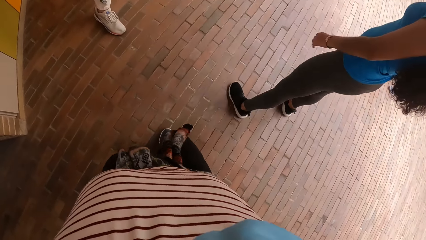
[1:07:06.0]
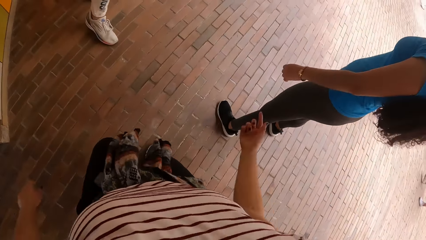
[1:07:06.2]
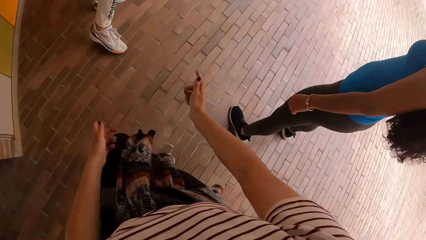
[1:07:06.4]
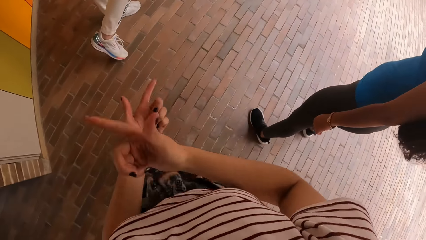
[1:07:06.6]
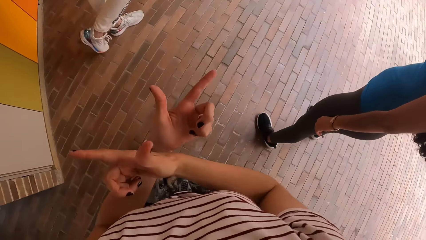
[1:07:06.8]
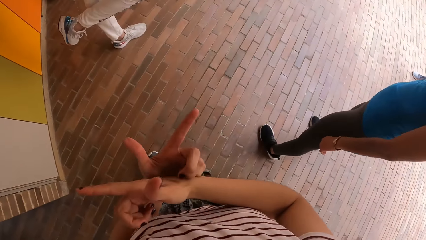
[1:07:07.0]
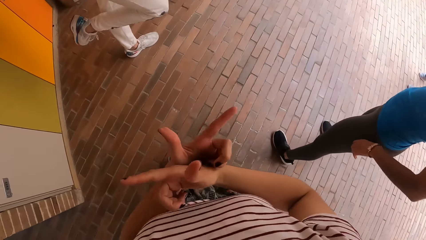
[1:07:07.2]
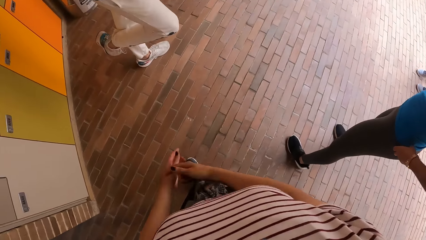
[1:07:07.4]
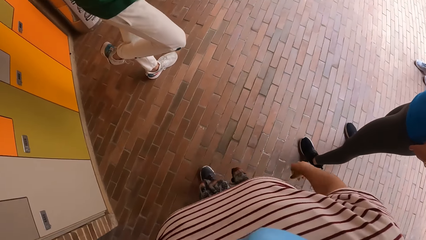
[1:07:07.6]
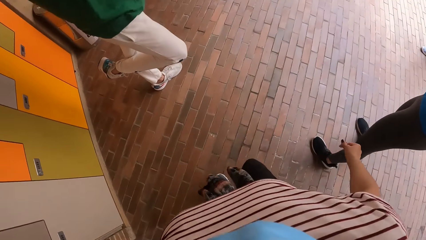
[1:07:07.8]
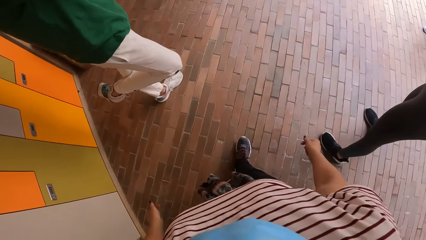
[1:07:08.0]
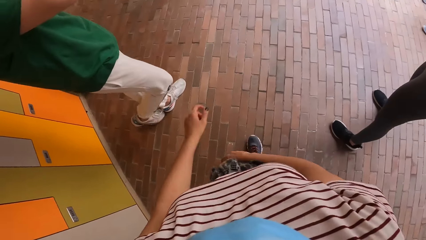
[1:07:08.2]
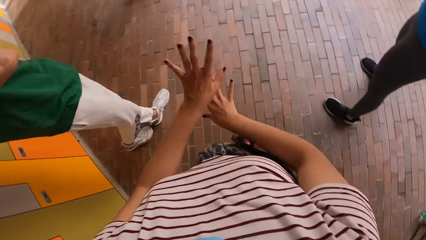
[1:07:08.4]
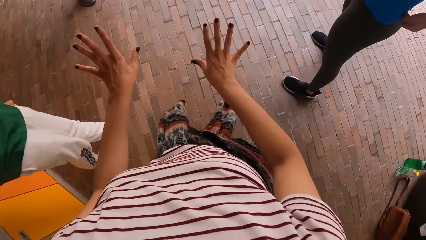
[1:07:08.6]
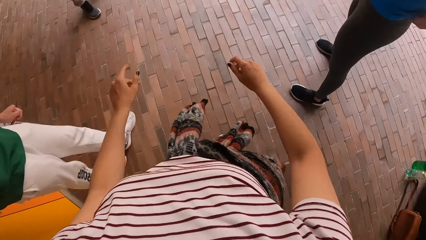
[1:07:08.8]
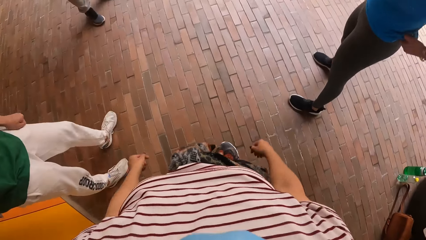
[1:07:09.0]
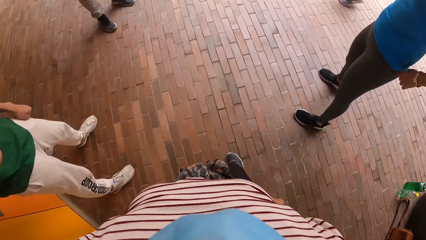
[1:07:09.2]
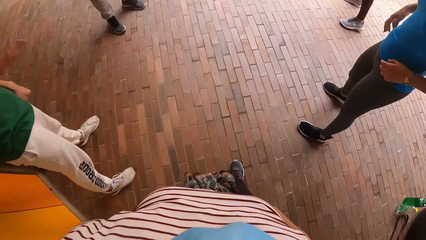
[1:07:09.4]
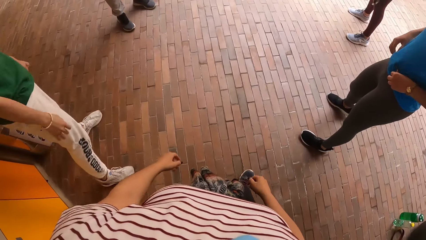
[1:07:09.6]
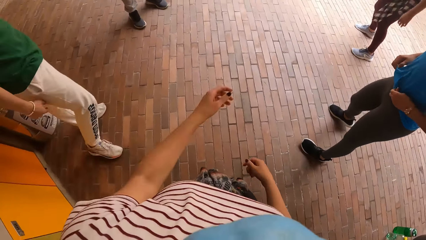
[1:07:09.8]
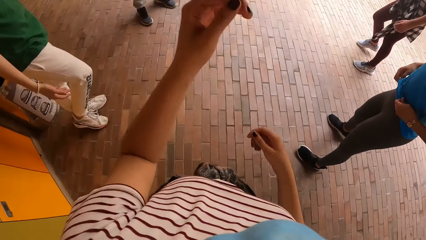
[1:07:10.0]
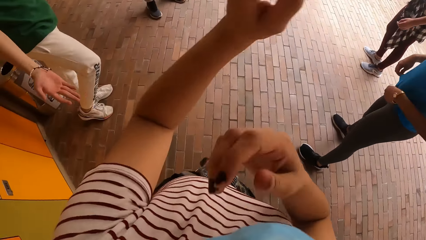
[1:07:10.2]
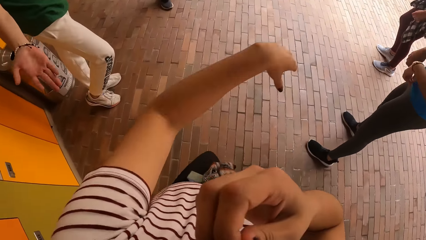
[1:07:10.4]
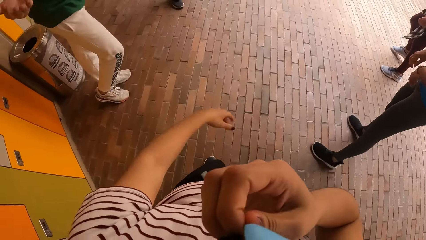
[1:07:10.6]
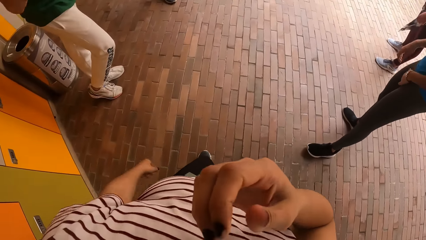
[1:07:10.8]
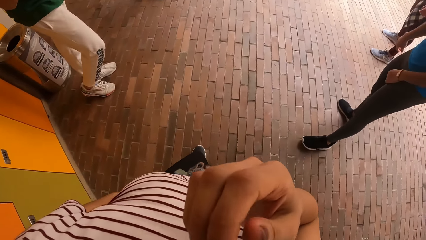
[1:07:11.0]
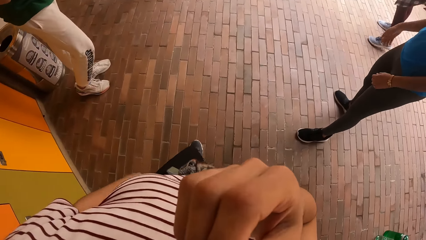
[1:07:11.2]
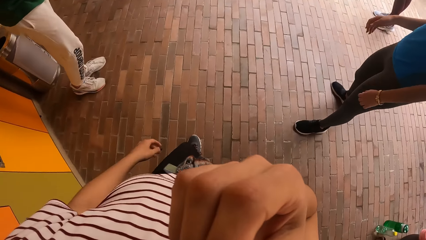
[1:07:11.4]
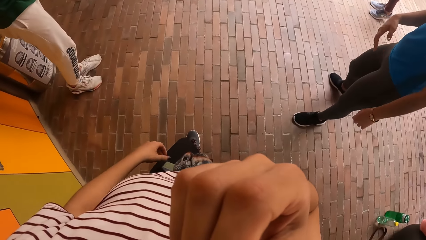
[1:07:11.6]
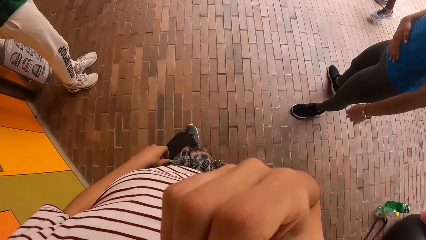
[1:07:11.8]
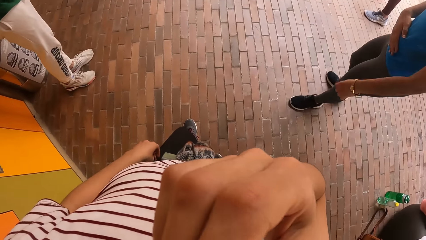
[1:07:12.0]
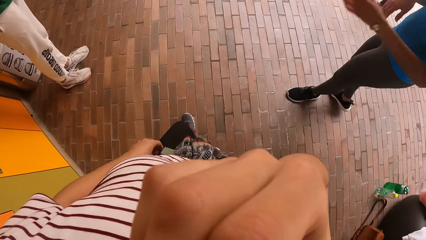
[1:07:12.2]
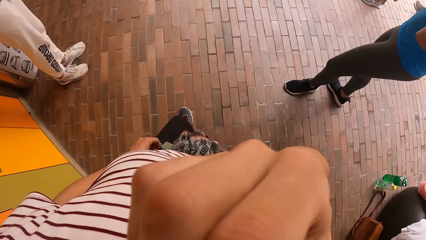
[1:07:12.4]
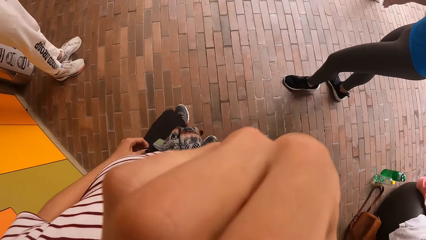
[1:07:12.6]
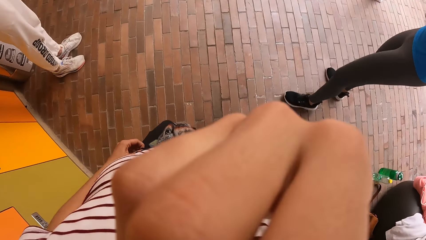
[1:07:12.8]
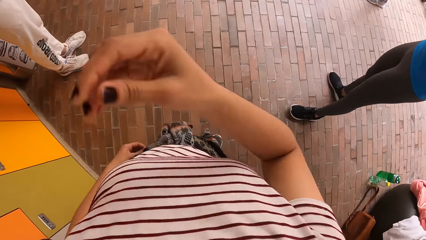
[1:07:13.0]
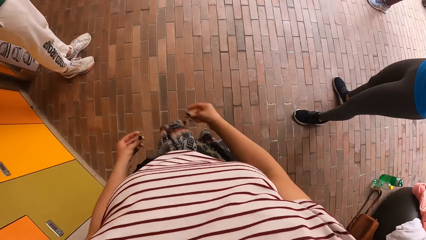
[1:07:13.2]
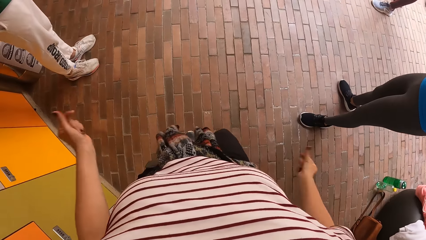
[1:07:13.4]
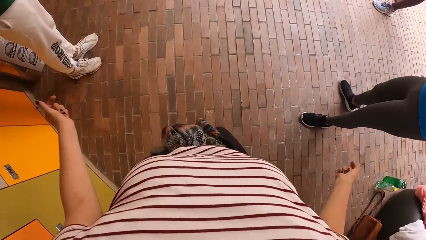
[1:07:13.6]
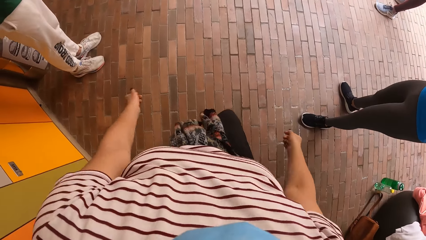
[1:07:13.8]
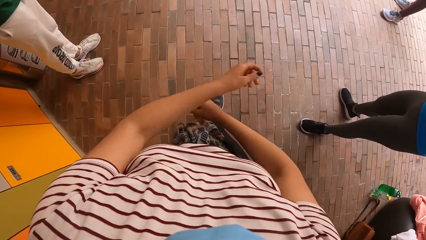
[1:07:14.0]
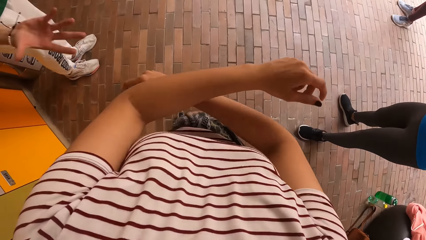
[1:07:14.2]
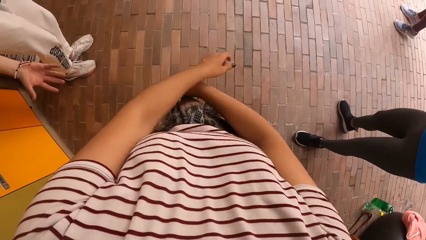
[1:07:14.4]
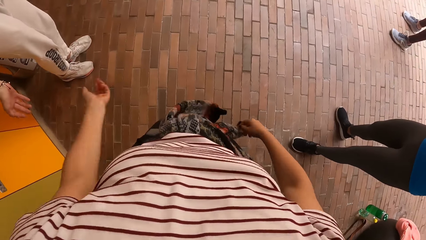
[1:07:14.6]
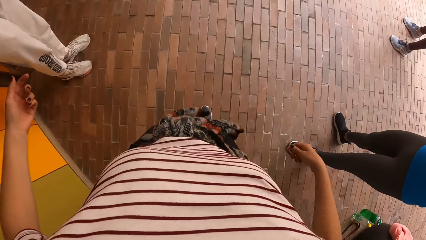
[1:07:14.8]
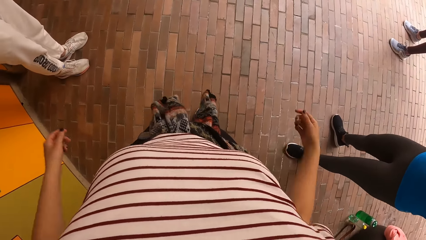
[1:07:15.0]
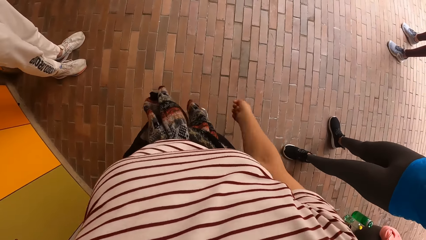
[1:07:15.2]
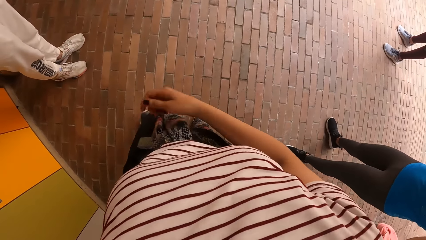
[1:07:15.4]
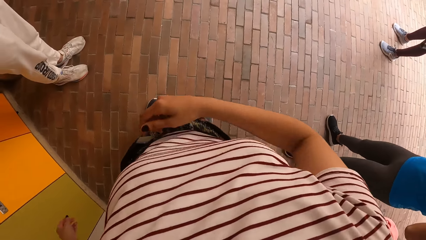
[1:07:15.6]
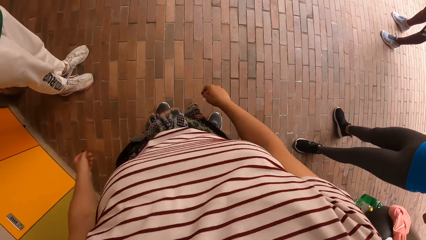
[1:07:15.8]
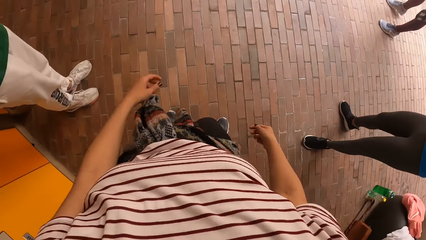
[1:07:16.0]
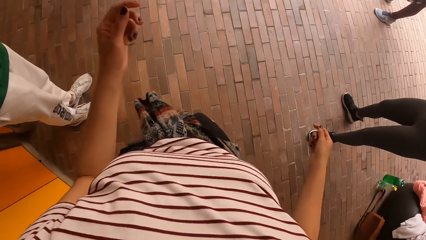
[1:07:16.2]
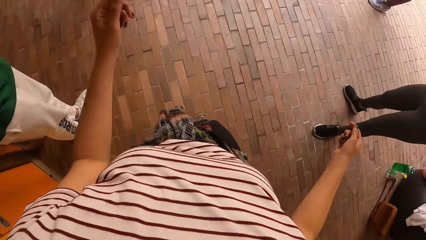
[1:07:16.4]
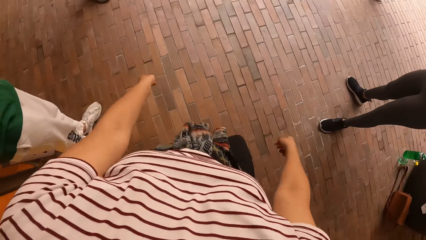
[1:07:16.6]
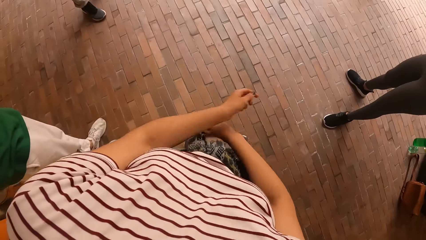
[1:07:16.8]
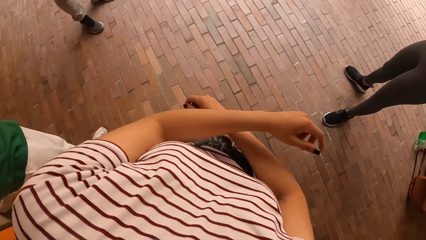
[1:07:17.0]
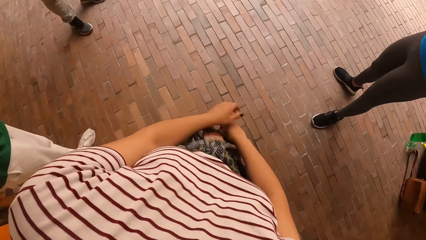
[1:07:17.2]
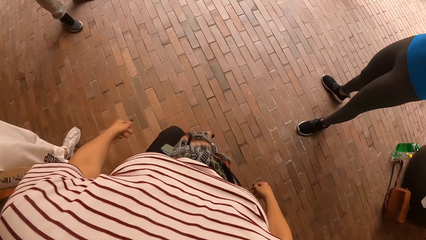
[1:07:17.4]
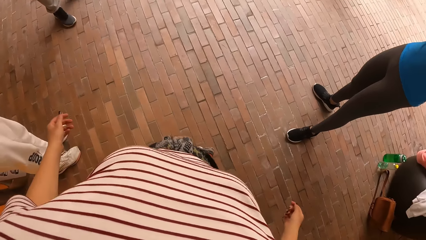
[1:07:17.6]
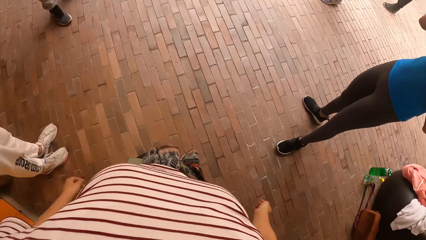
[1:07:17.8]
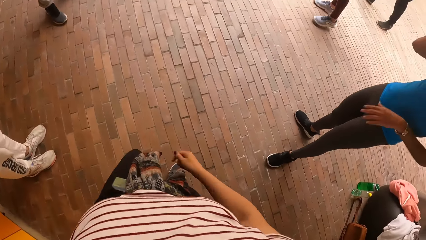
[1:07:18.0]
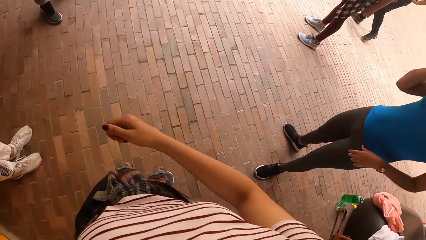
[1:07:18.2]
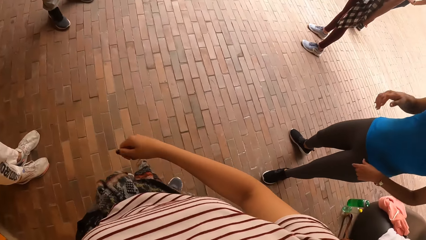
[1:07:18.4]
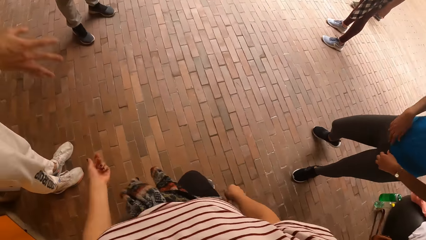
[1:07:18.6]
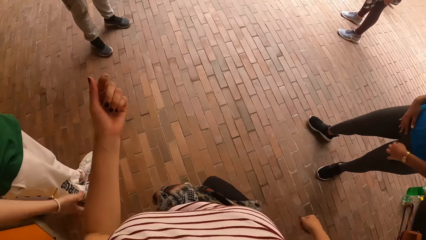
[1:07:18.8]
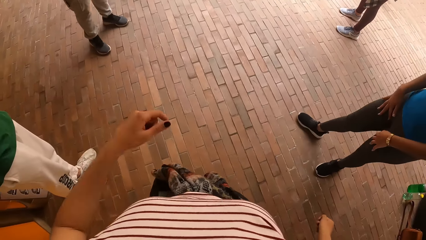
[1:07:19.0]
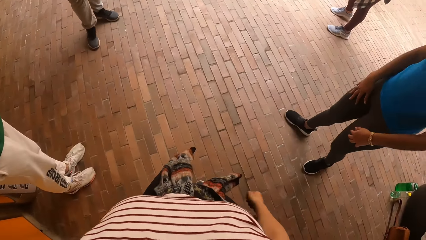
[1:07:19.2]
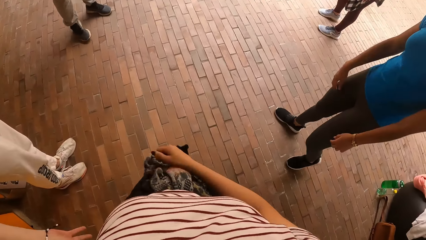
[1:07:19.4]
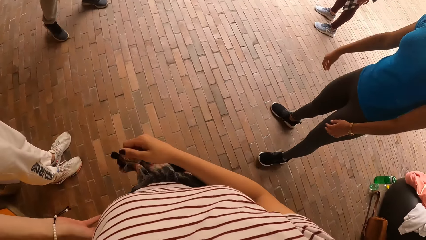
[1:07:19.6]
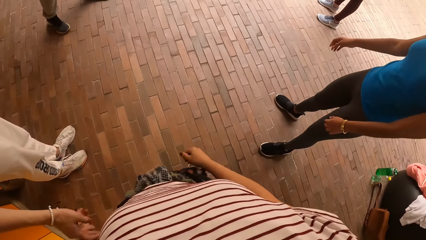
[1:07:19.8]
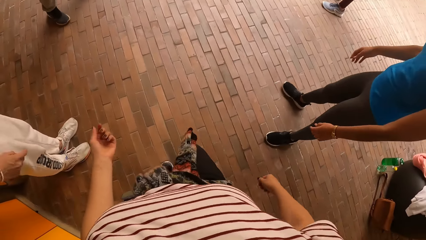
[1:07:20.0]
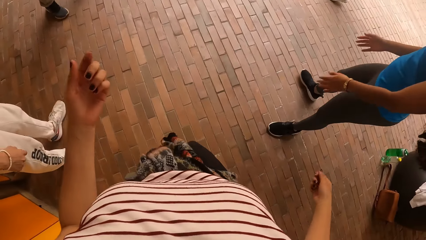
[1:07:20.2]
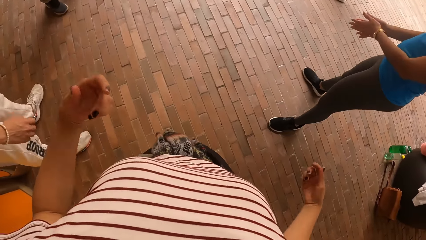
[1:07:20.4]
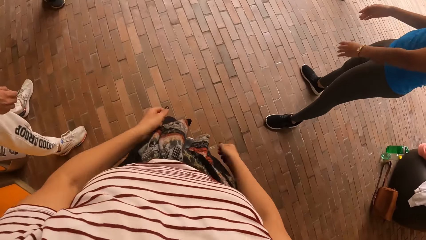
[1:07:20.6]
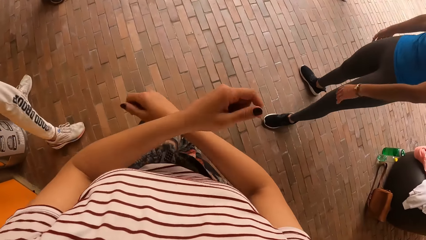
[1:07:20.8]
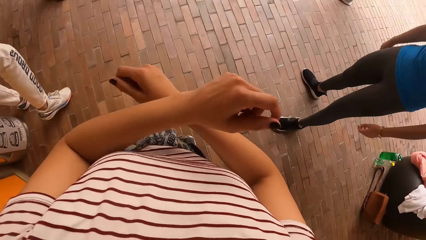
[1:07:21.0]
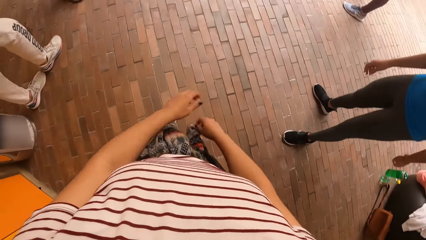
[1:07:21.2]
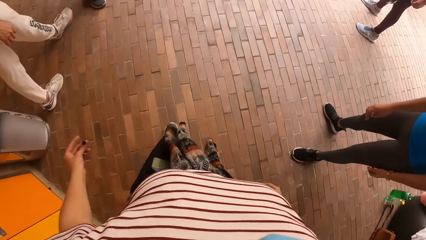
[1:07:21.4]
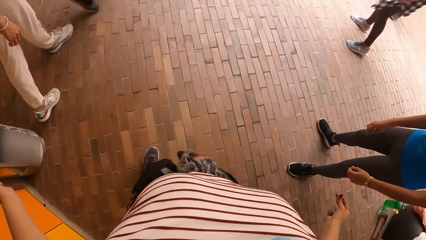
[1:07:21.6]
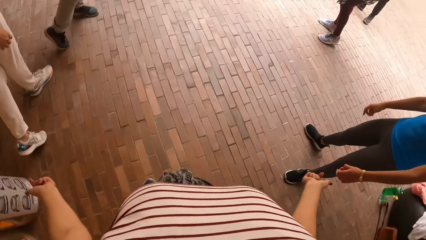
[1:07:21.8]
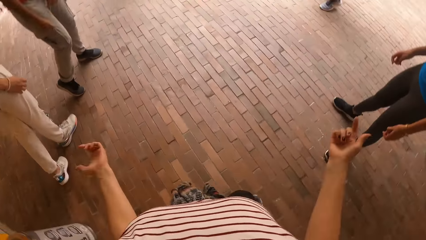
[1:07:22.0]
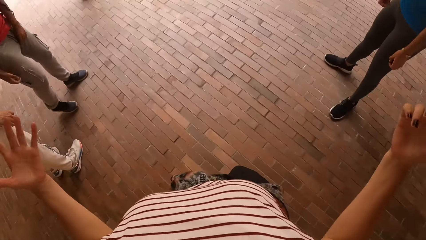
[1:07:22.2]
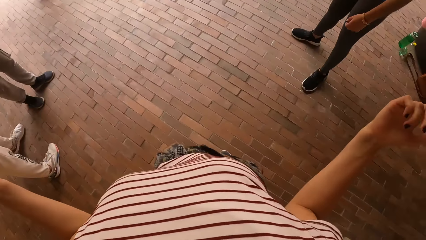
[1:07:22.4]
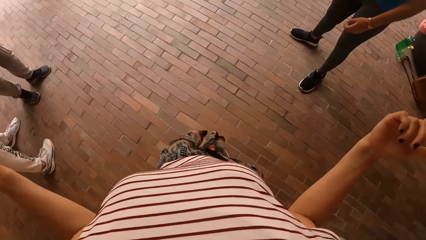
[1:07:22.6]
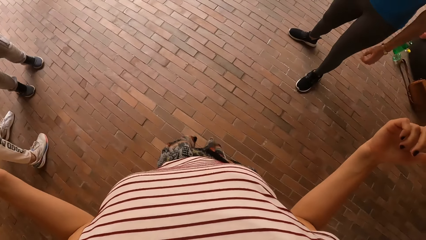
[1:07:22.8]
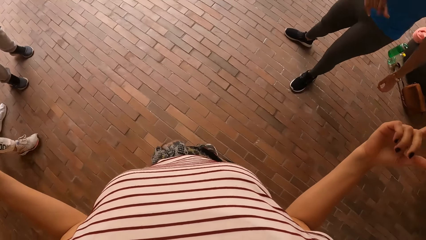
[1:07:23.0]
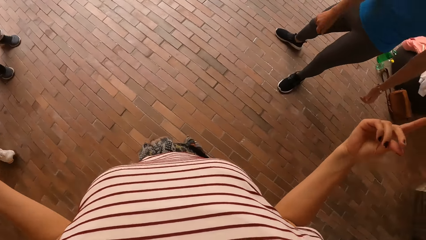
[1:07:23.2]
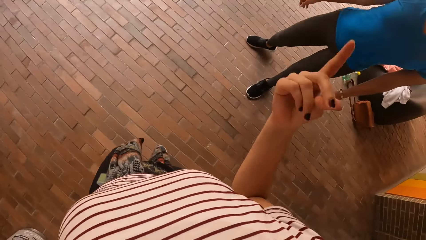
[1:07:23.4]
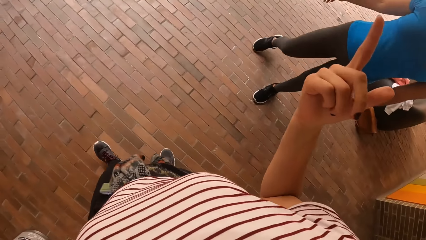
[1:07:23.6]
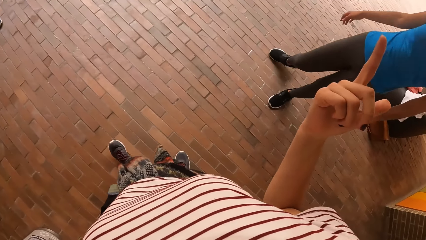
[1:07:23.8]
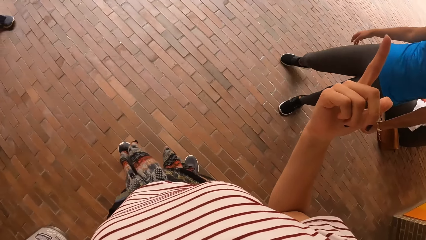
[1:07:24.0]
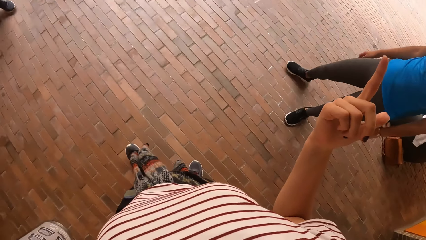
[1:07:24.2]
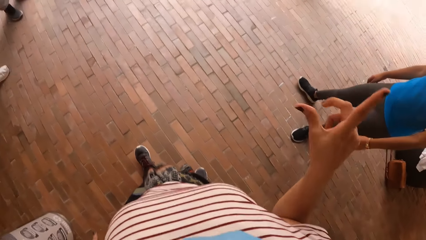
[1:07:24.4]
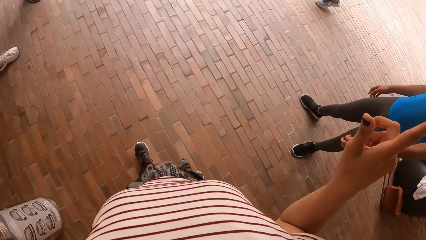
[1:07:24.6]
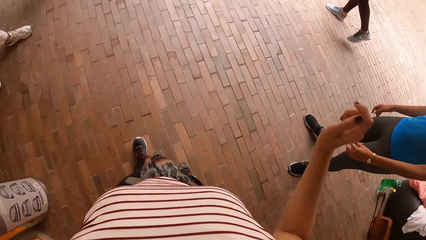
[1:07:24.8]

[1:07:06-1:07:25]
A woman adjusts her trousers with both hands. The camera wearer moves both hands. She touches her face with her right hand. She looks around. The woman places her right hand on her stomach. The camera wearer drops the right hand. She dances with friends in front of the group of people. She converses with the woman.
